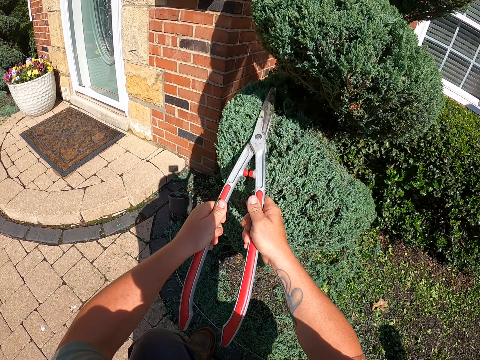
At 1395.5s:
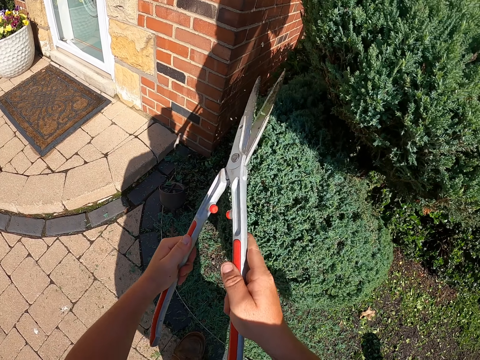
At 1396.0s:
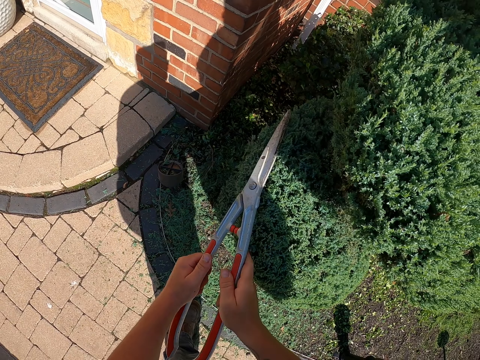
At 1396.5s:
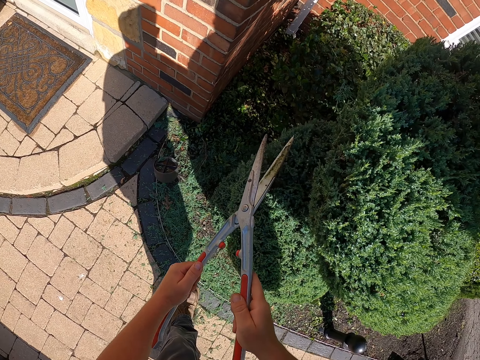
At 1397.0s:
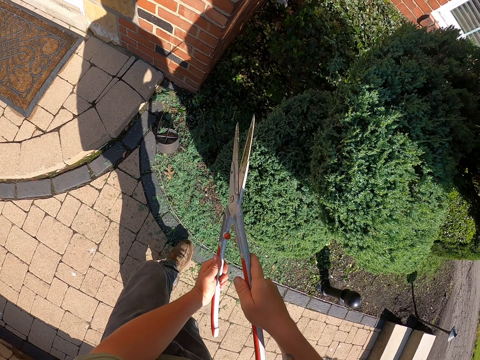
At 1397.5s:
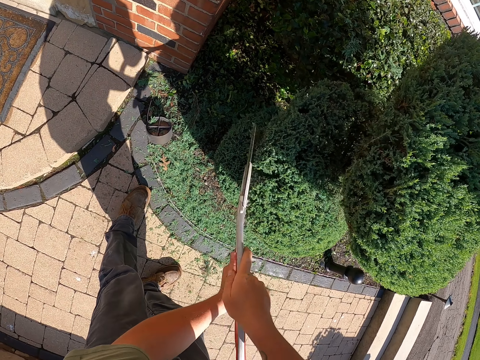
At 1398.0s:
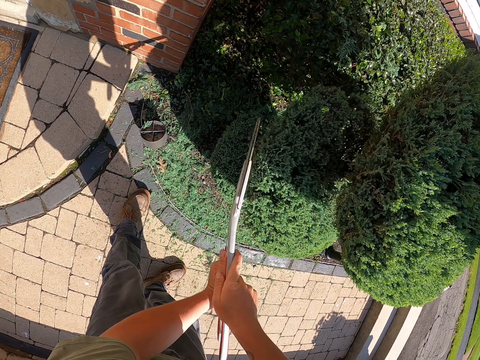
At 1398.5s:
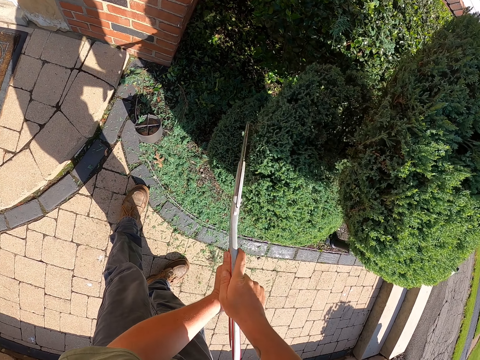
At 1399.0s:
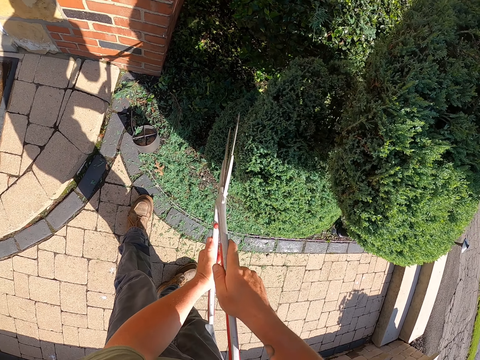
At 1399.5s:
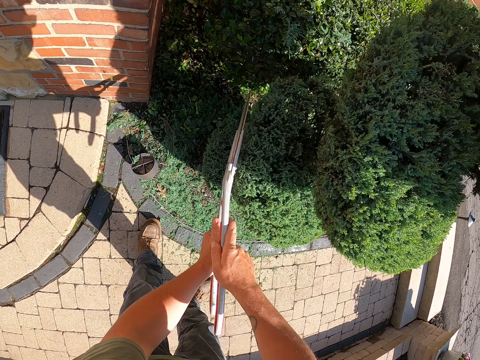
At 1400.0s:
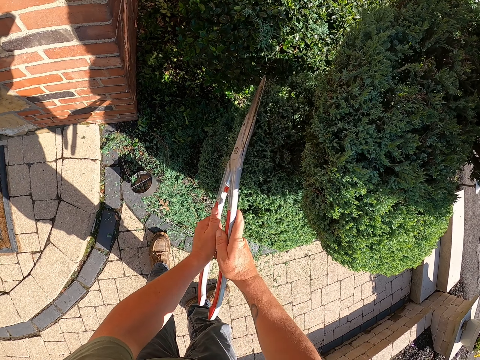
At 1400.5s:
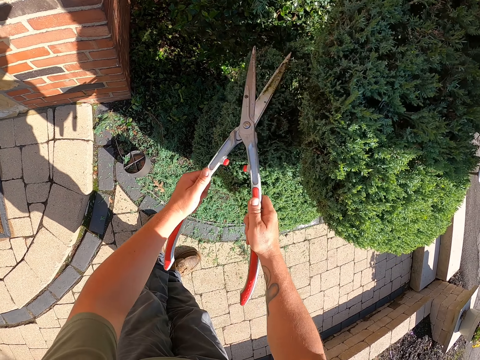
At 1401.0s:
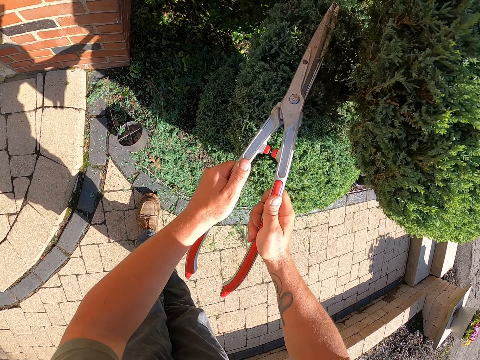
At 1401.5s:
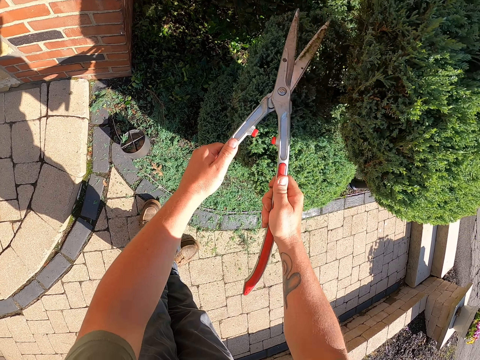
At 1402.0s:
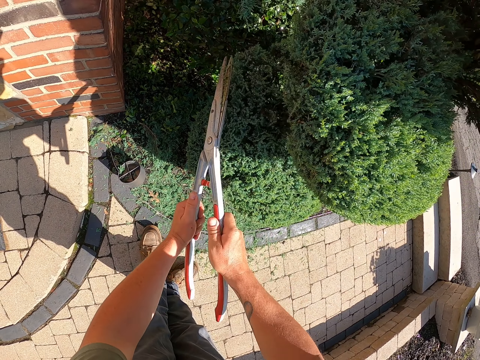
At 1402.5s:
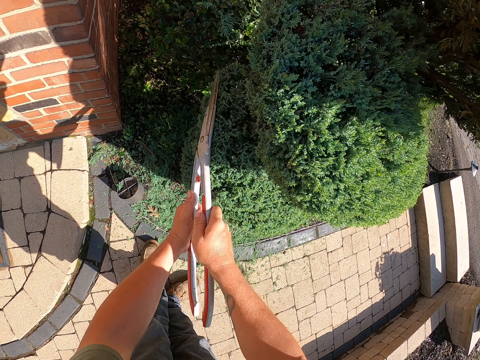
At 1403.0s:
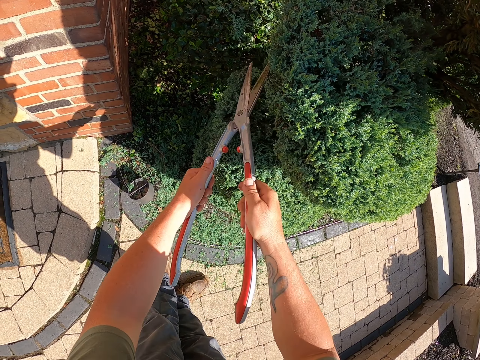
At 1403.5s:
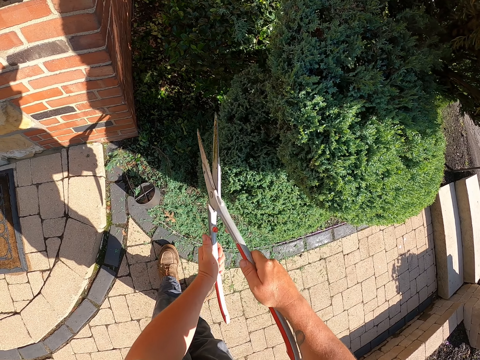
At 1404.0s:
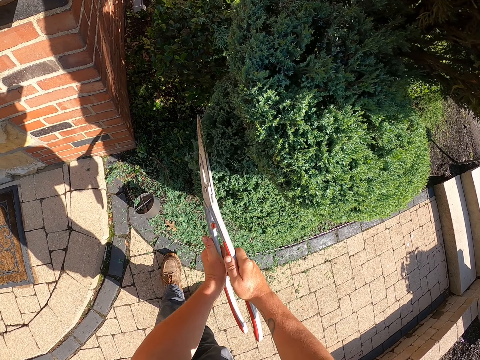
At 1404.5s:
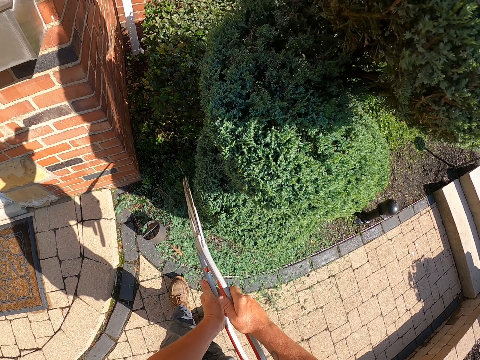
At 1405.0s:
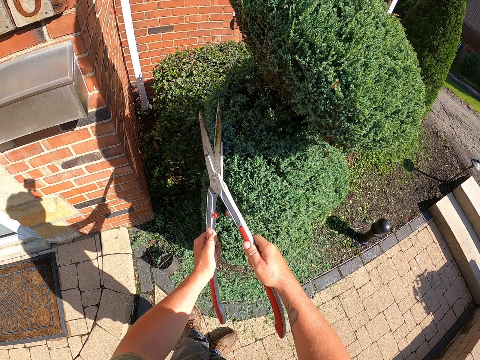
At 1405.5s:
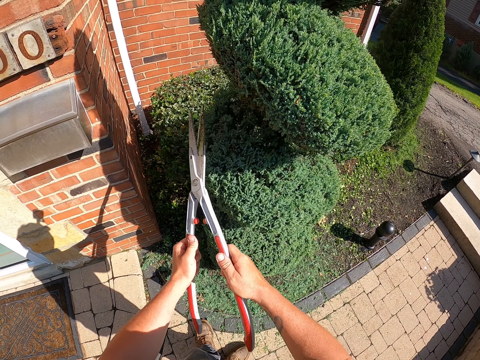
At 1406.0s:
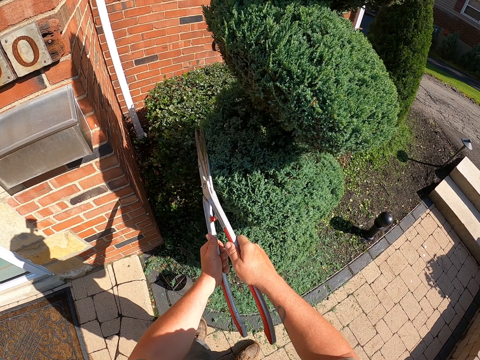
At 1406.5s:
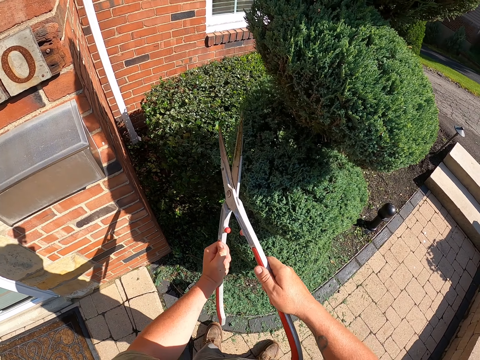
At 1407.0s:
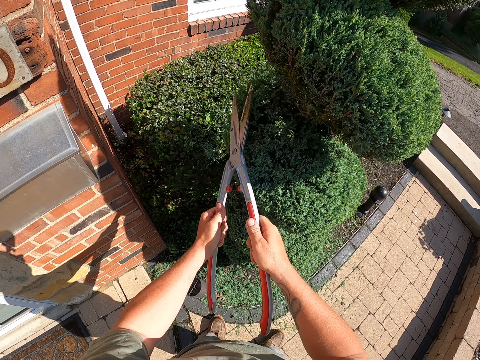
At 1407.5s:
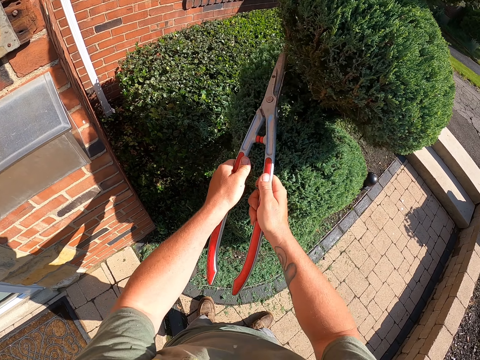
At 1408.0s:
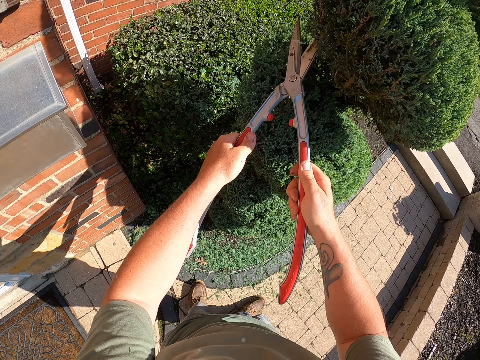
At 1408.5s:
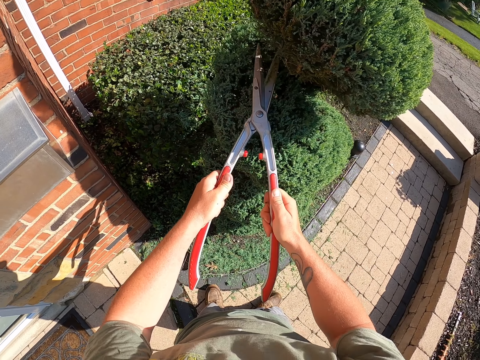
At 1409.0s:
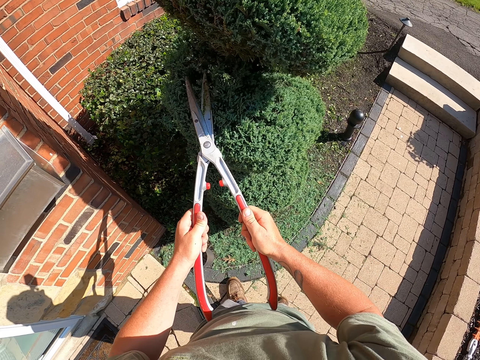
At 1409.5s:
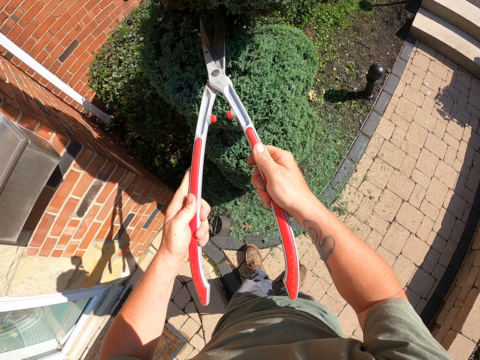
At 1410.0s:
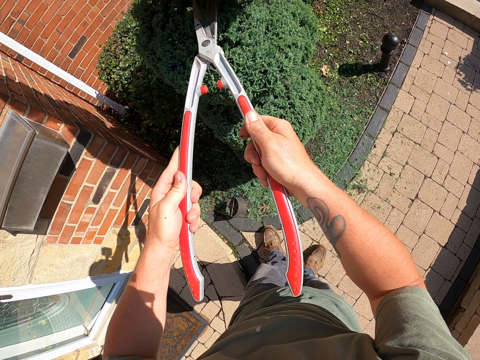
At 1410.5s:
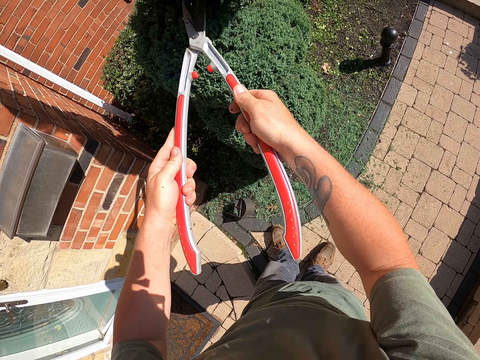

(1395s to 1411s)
The camera wearer makes a step. They trim the tree with a garden shear. They lift the garden. They trim the tree with the garden shear.

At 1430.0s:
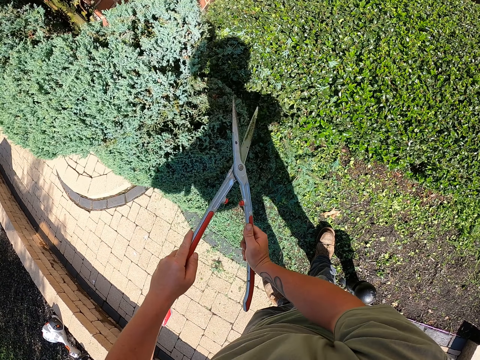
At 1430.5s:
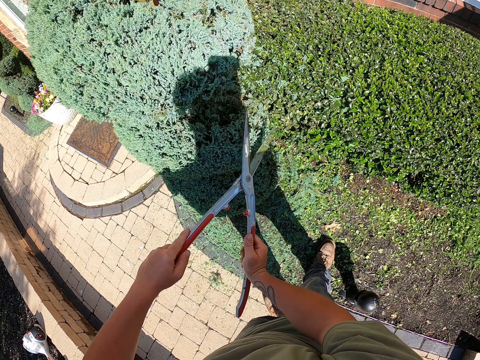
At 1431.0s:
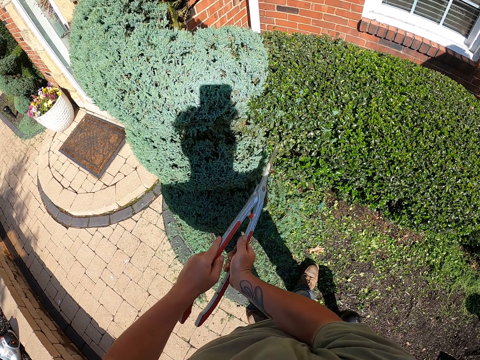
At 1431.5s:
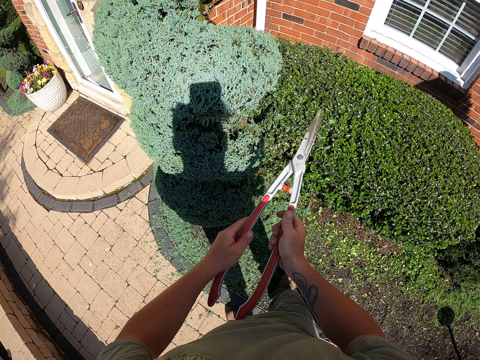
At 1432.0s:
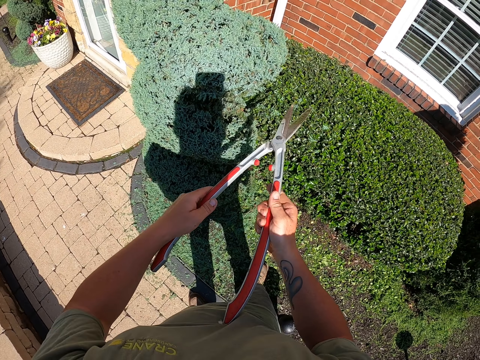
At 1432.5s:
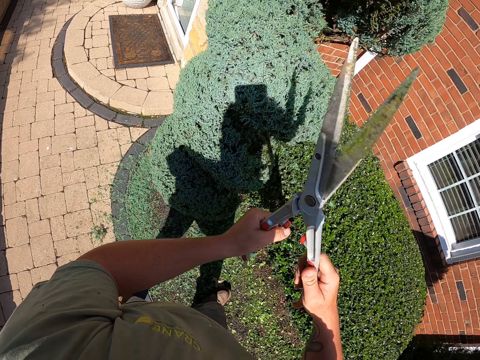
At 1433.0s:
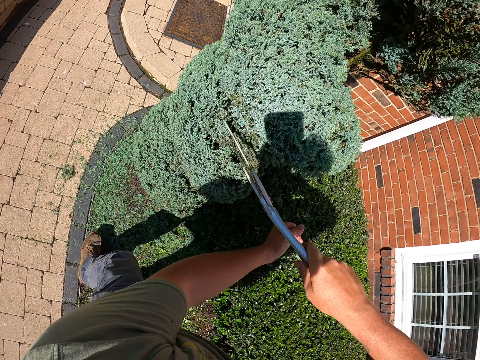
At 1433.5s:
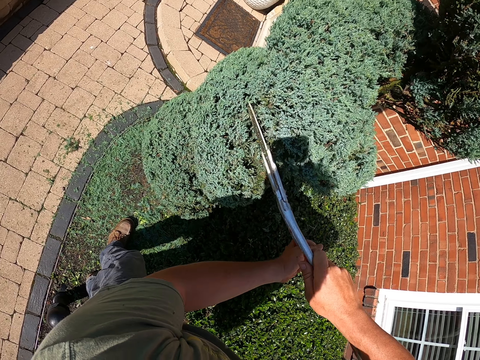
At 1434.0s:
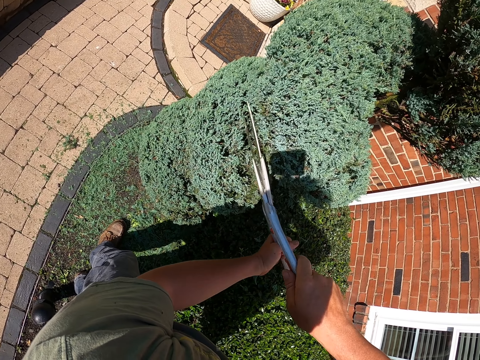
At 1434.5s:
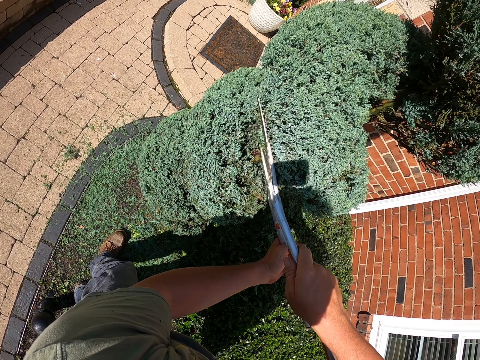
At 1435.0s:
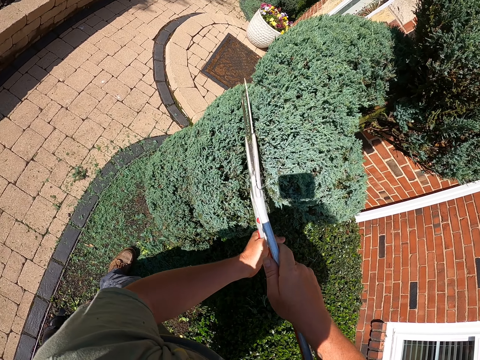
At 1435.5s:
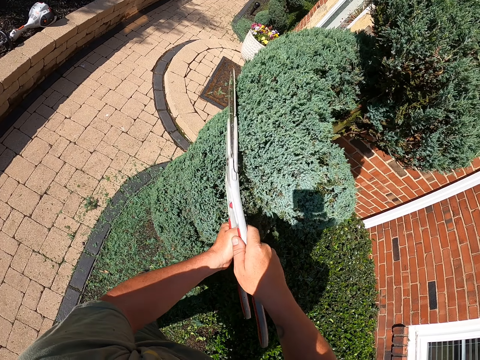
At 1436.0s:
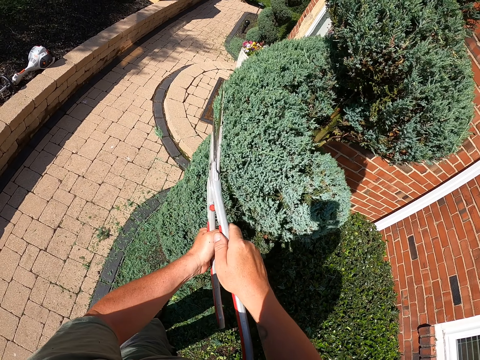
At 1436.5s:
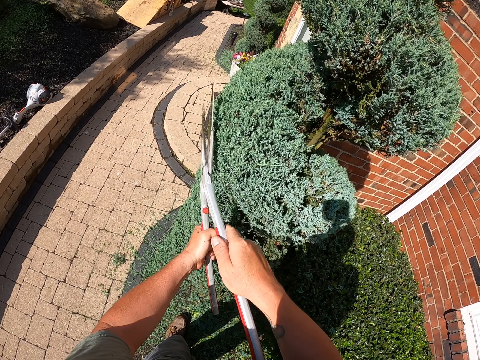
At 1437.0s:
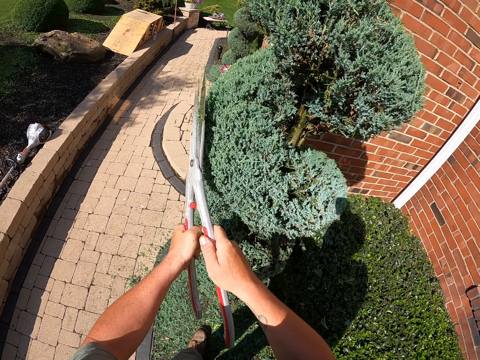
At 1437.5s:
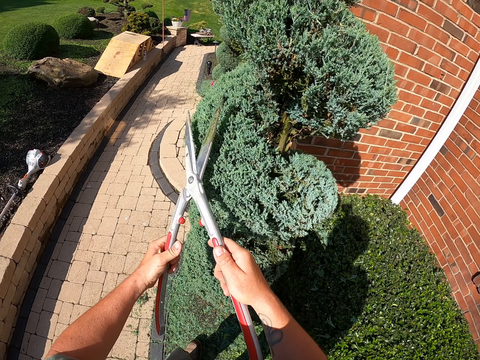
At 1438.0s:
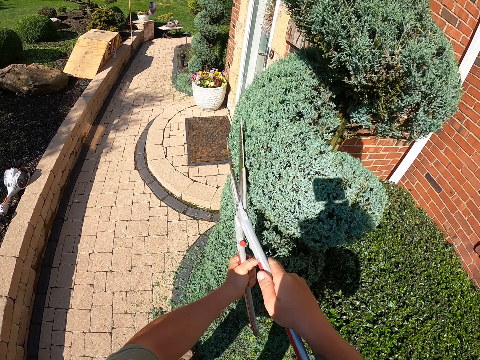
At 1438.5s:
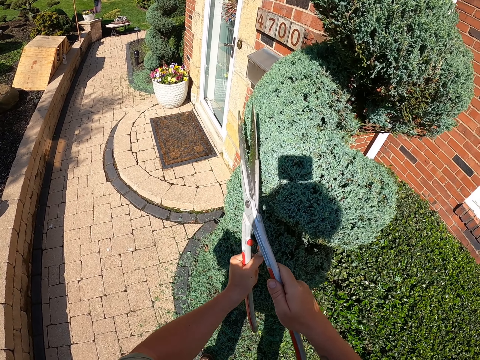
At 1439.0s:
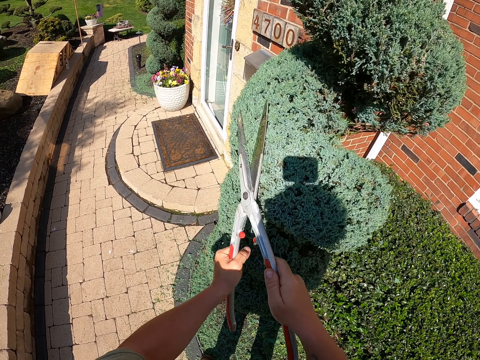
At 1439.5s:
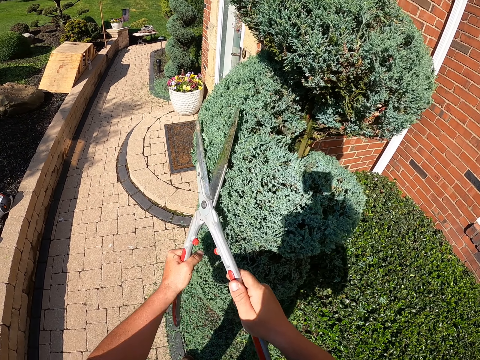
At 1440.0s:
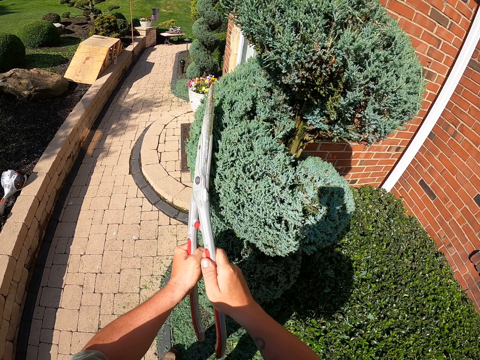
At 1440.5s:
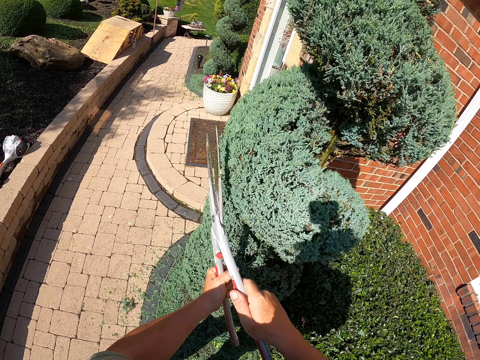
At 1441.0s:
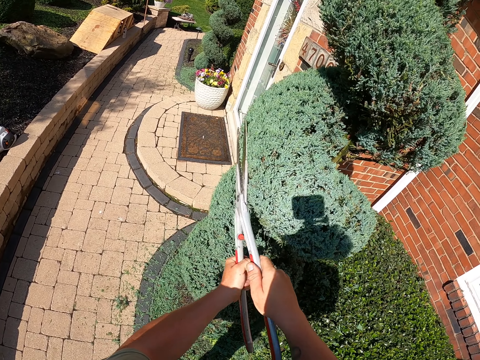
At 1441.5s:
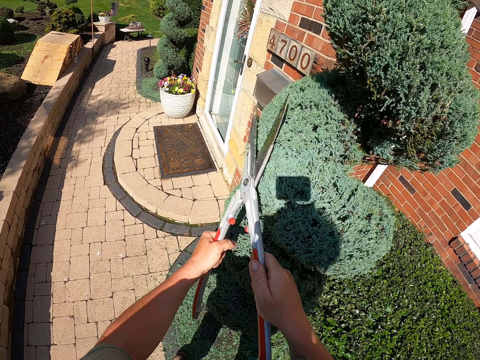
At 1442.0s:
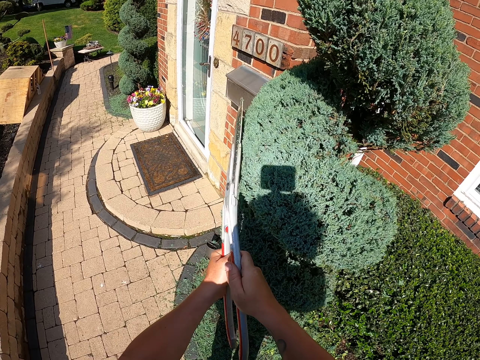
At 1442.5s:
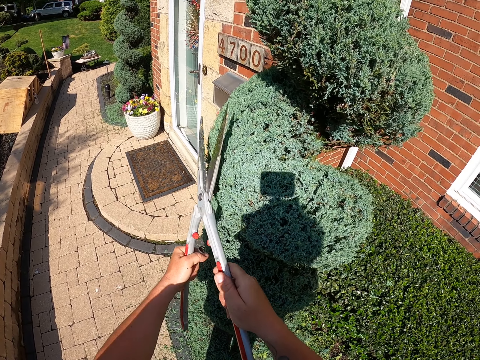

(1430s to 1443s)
The camera wearer lifts the garden shear. They hold the shear. They trim the tree with the garden shear.
